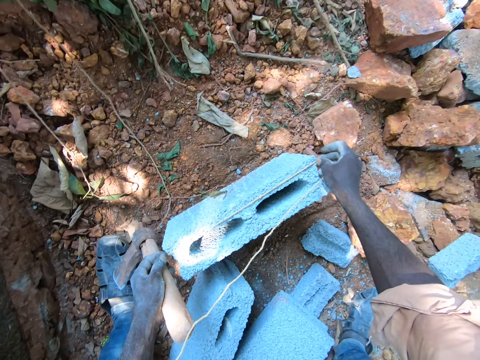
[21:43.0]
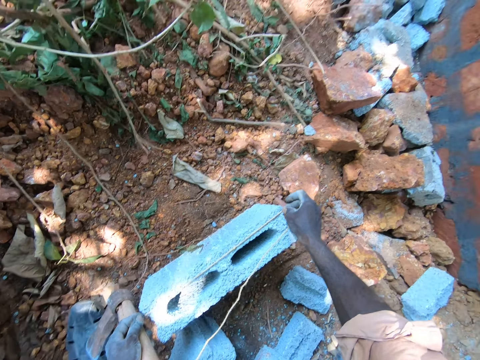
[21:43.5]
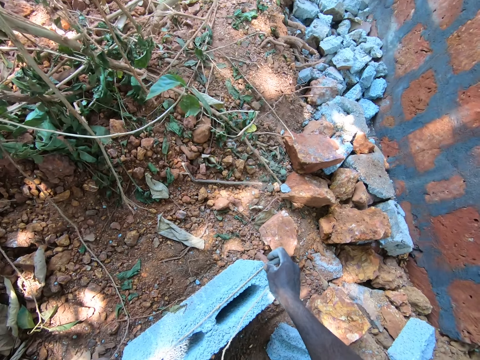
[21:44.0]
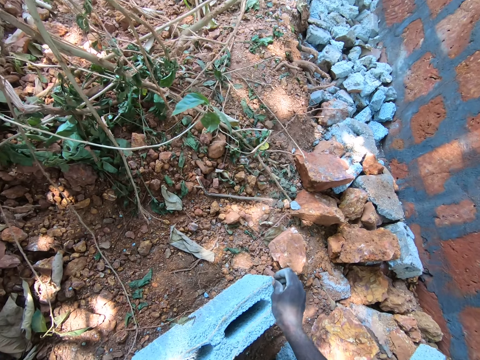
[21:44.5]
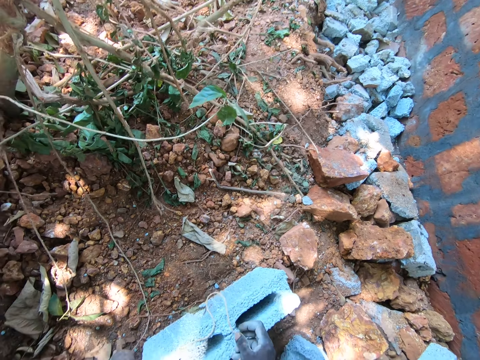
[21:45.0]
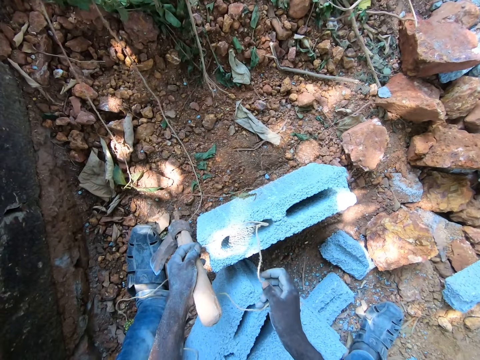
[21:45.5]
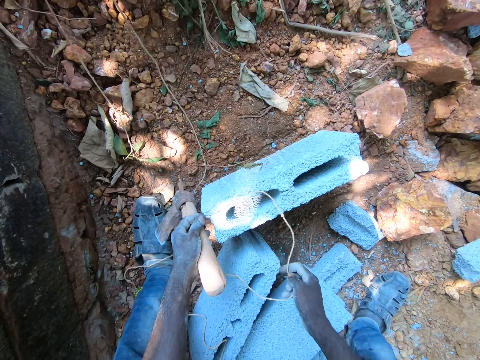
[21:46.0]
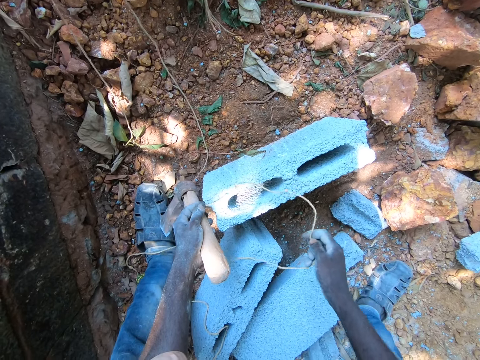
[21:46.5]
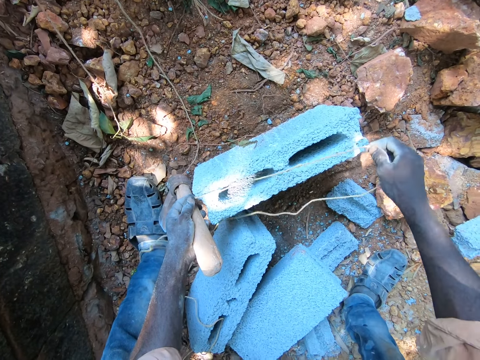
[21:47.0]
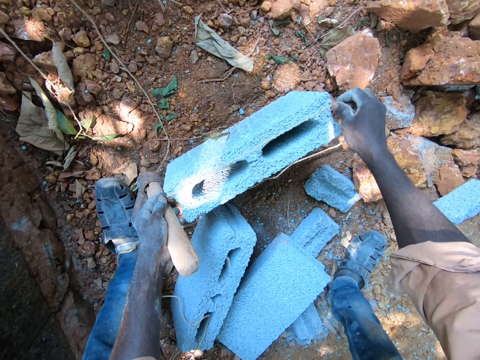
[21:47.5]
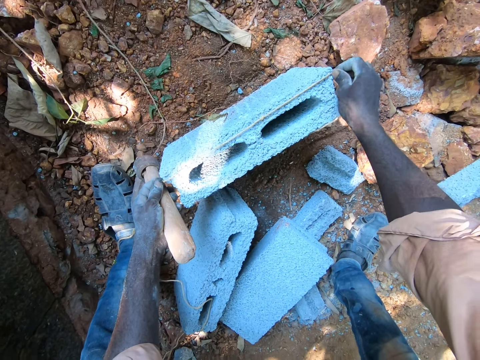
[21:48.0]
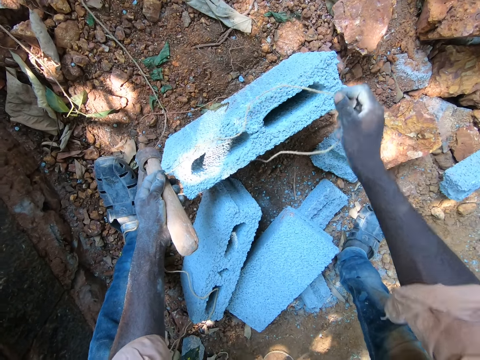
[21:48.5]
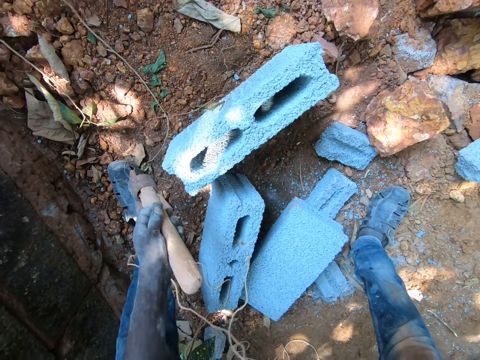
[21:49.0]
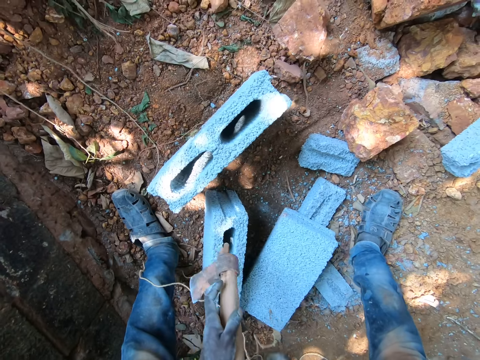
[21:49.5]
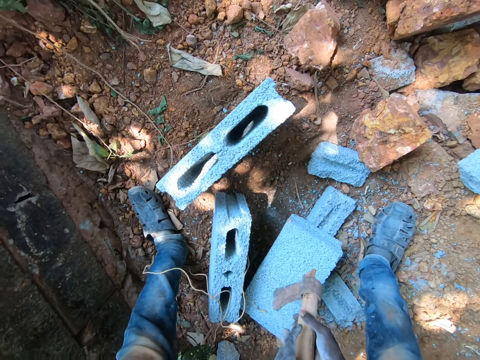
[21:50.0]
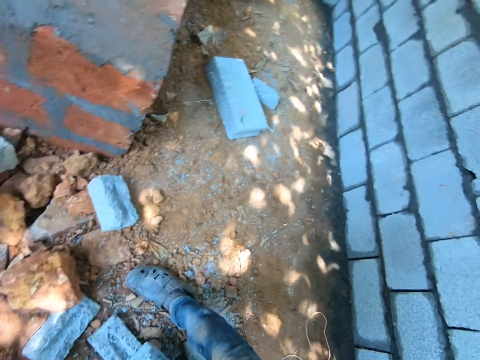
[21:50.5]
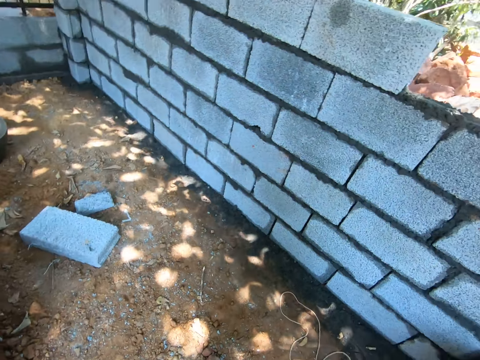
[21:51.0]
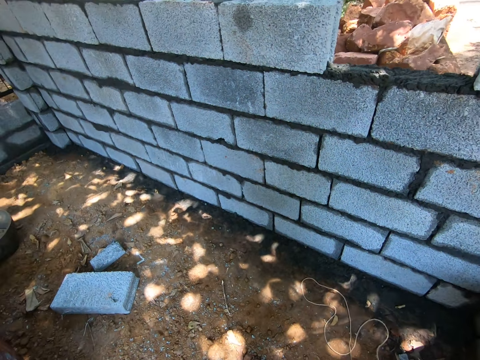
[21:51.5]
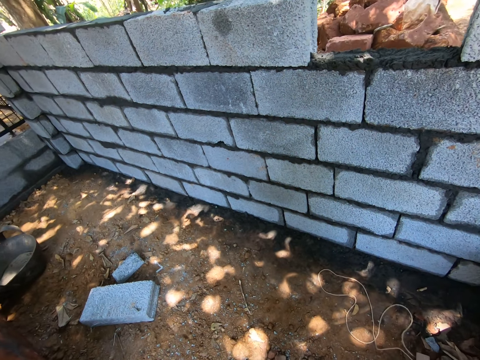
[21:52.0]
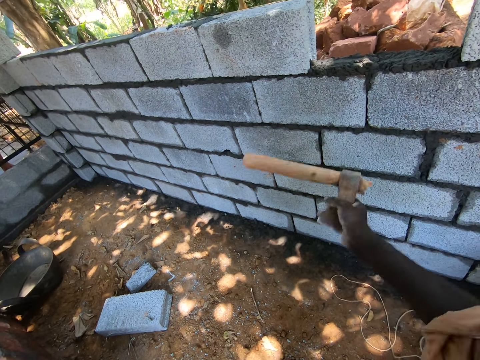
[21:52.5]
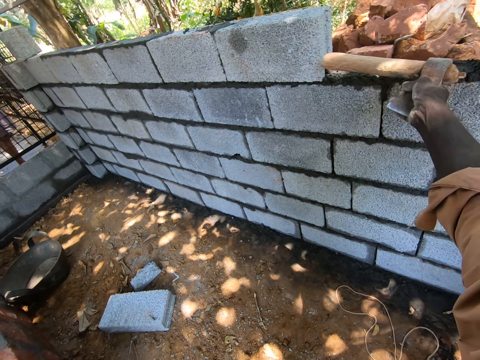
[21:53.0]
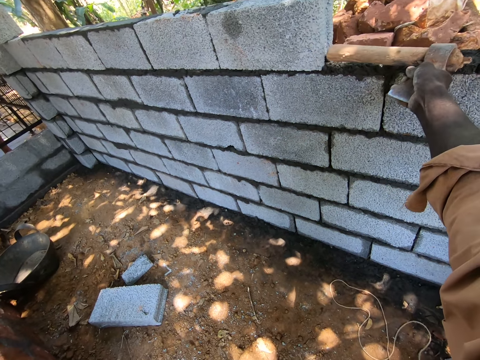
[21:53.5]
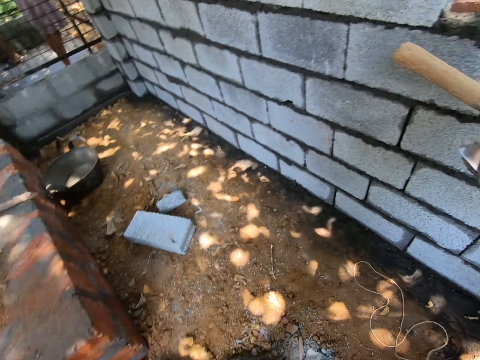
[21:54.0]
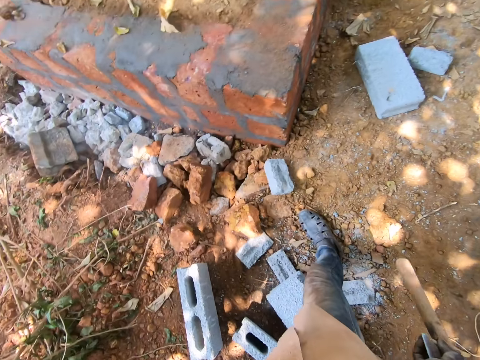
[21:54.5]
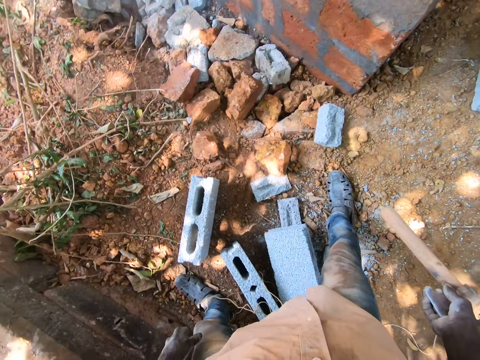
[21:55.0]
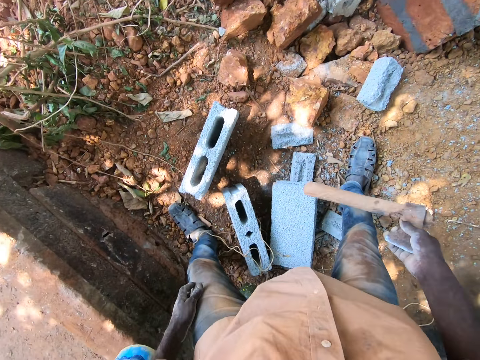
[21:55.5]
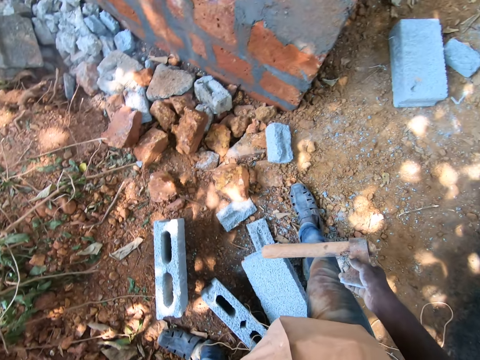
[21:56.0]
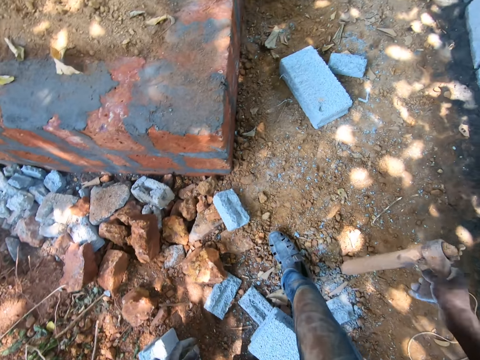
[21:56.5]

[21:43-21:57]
The camera wearer looks around. They turn around. They raise an axe. They turn around.

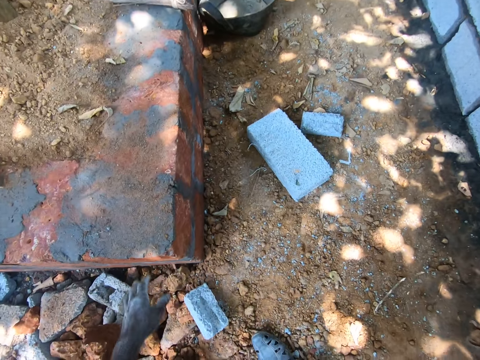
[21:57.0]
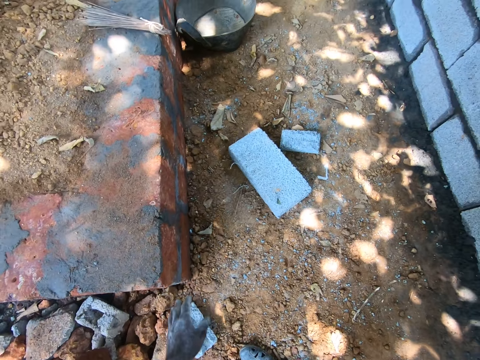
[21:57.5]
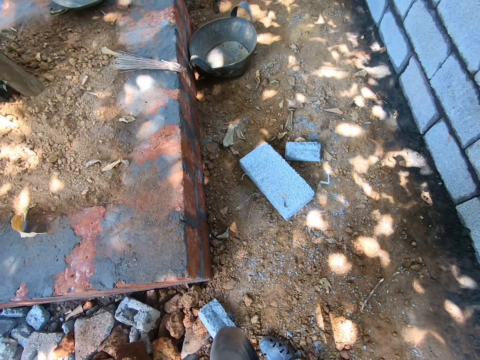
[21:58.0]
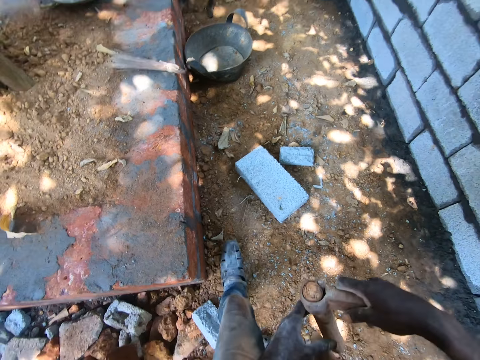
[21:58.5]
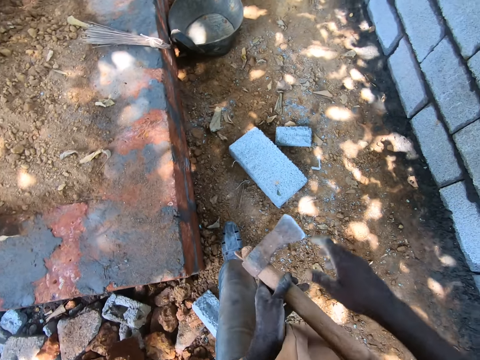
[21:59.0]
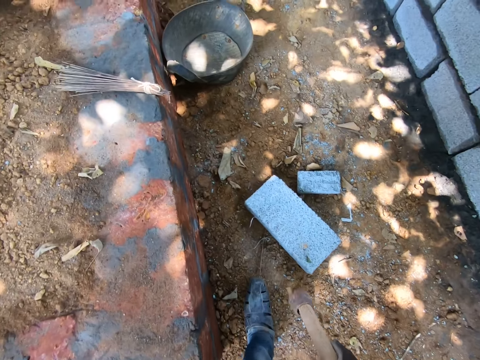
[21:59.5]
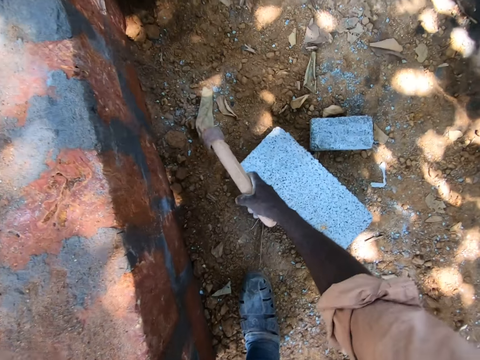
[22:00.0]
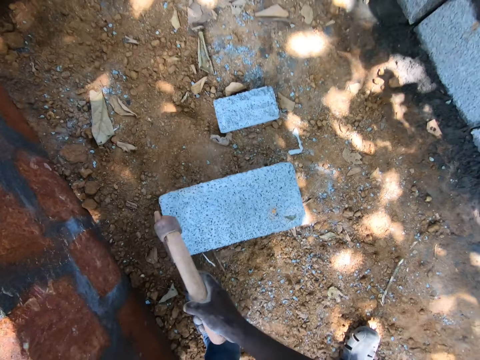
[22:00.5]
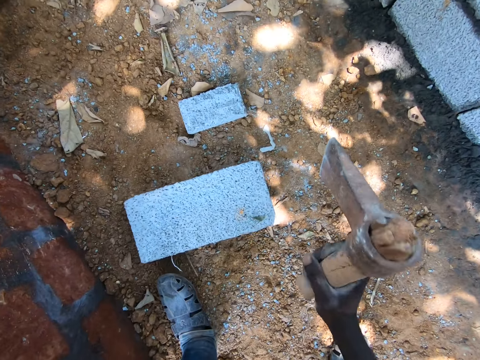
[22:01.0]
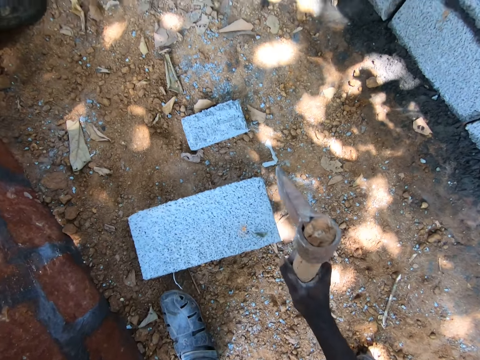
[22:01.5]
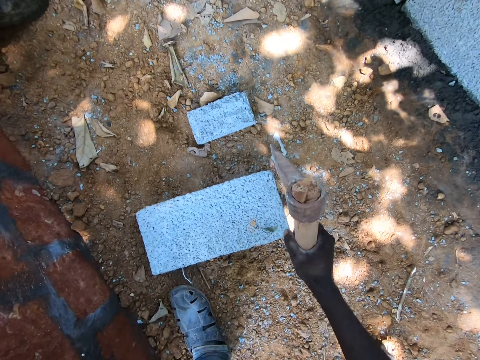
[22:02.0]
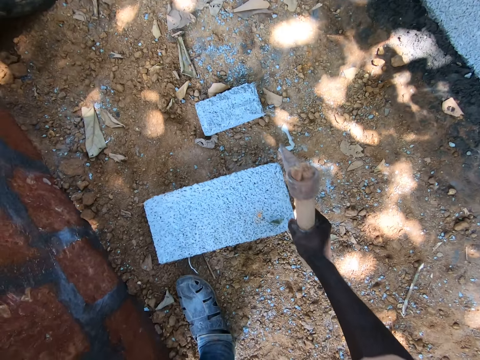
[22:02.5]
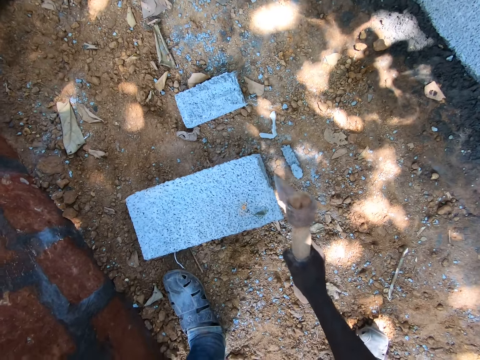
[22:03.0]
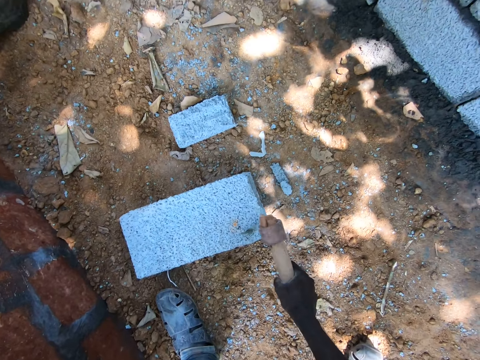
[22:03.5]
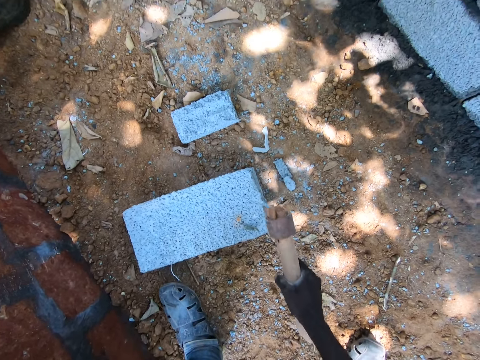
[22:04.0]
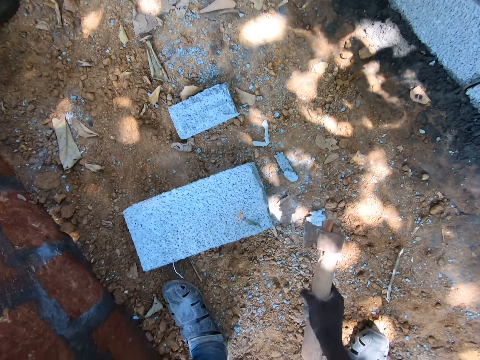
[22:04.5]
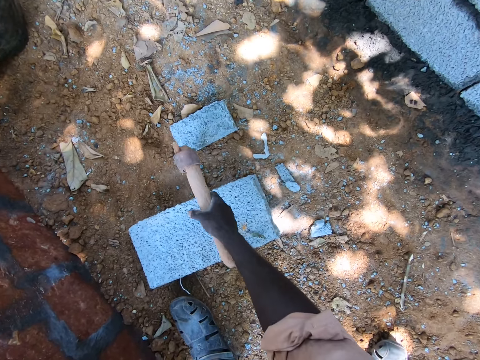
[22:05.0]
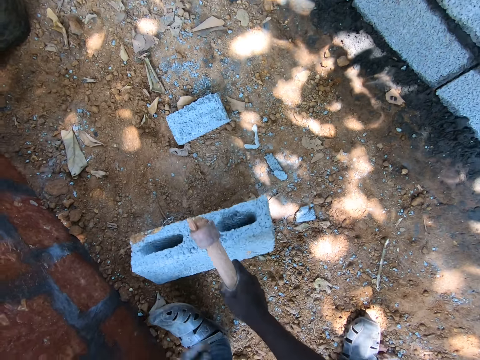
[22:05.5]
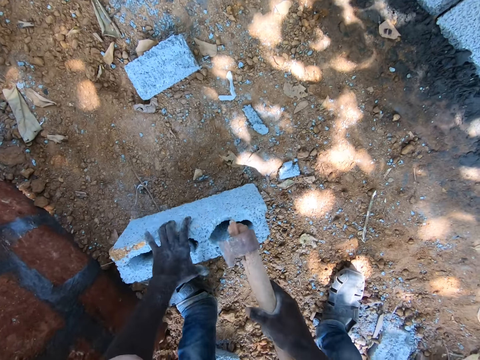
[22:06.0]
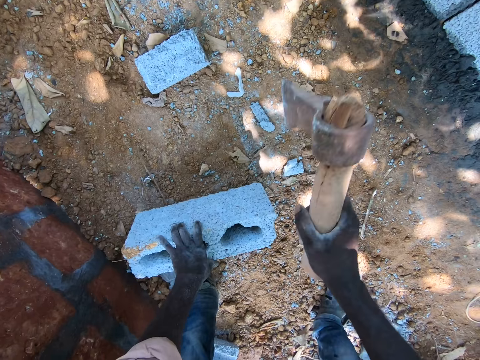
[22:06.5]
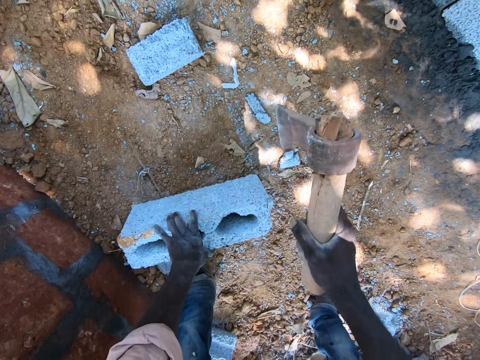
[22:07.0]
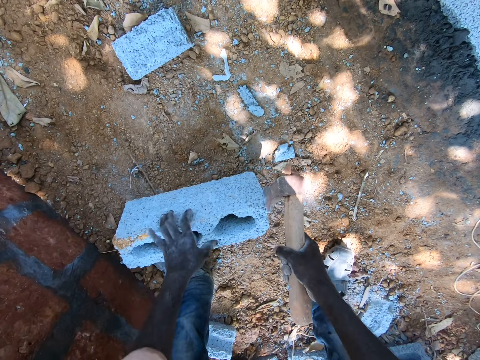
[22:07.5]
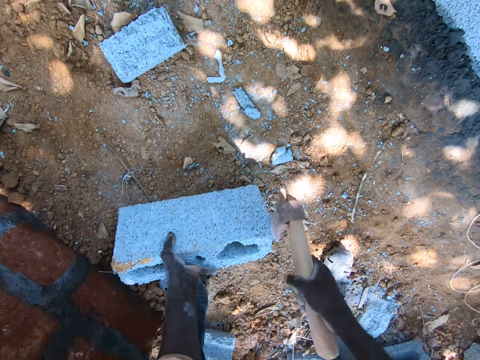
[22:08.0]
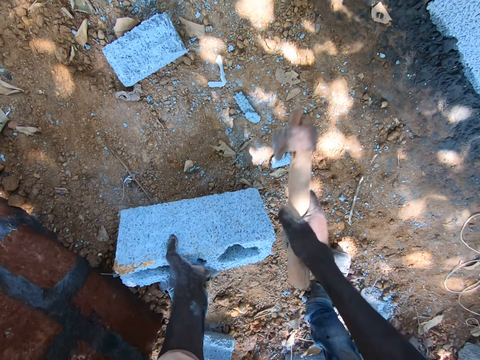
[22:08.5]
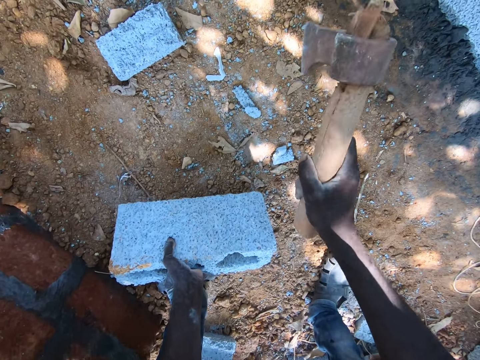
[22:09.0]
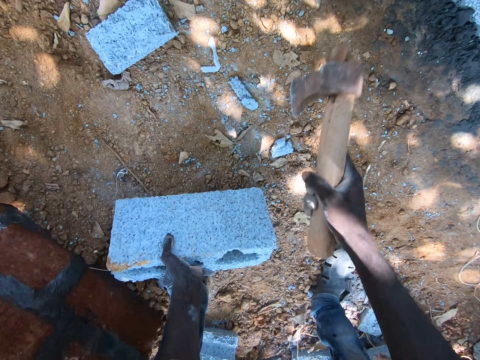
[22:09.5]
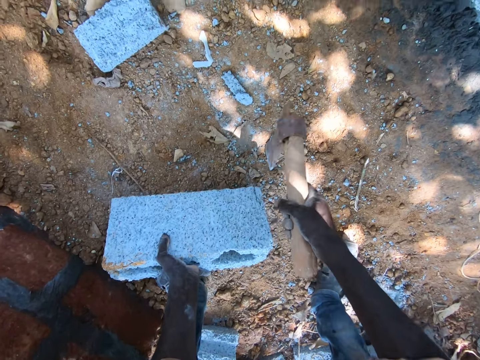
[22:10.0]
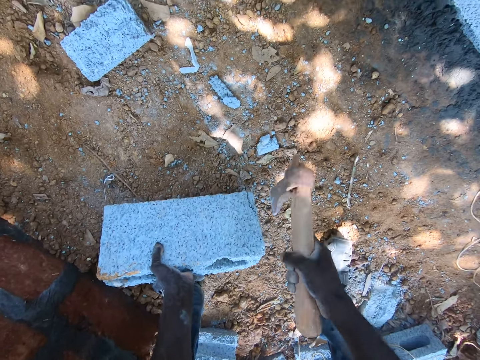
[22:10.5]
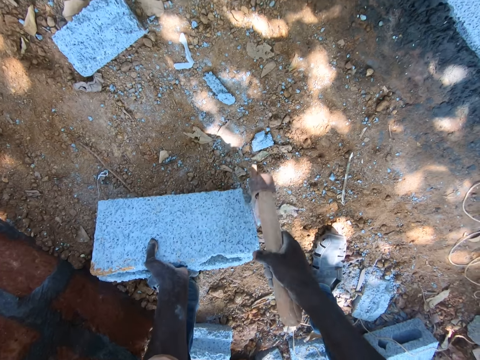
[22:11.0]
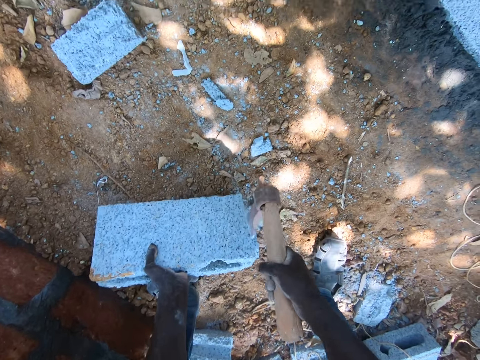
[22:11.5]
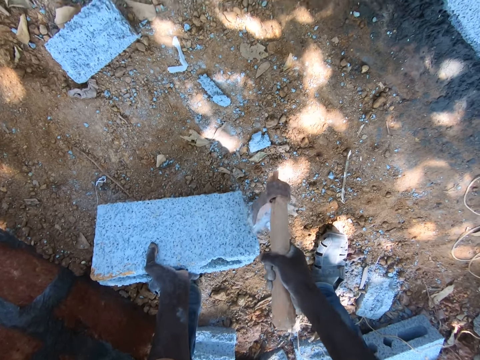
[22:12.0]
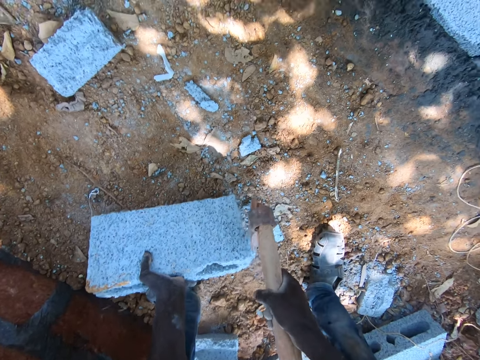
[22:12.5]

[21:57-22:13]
The camera wearer touches a brick. They pull the brick with an axe. They cut the brick with the axe. They turn the brick with the axe. They cut the brick with the axe.
